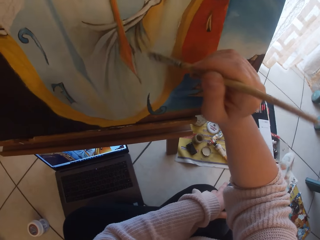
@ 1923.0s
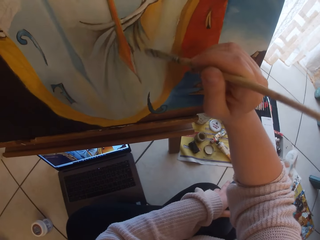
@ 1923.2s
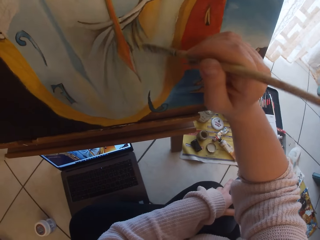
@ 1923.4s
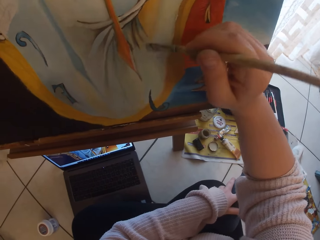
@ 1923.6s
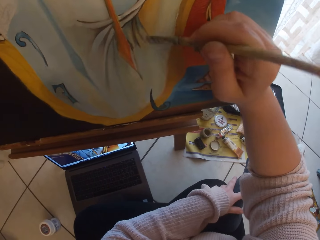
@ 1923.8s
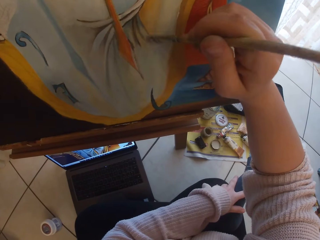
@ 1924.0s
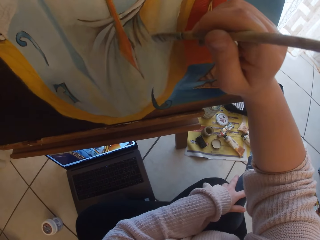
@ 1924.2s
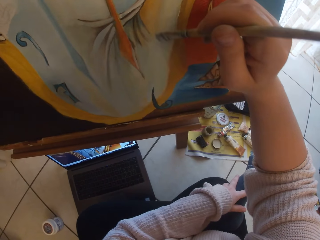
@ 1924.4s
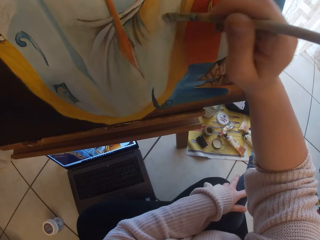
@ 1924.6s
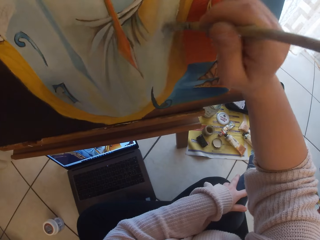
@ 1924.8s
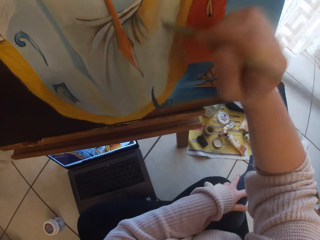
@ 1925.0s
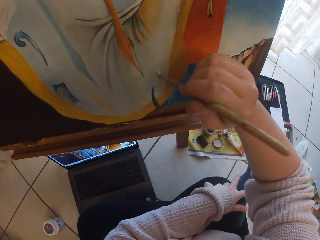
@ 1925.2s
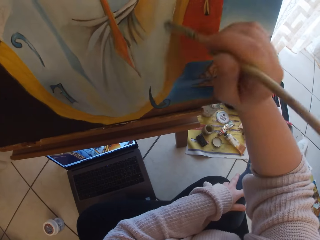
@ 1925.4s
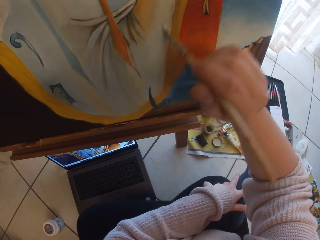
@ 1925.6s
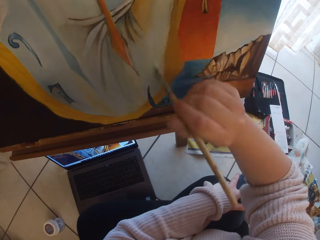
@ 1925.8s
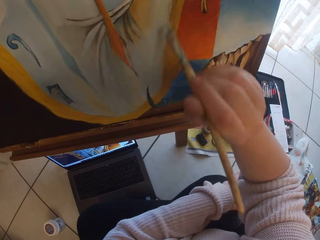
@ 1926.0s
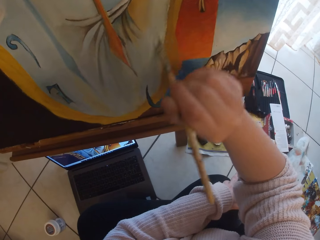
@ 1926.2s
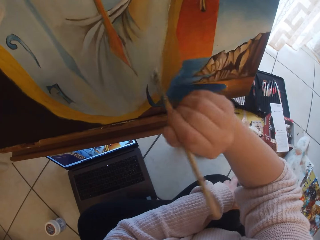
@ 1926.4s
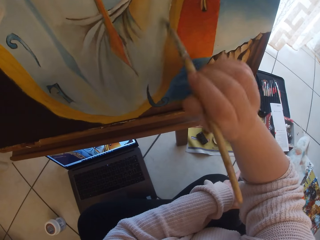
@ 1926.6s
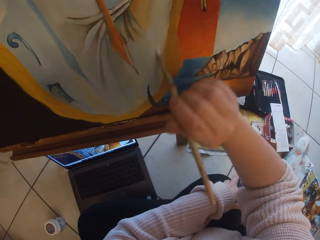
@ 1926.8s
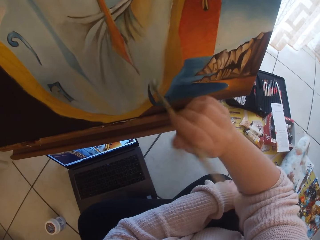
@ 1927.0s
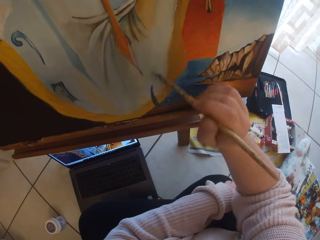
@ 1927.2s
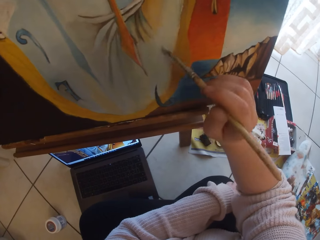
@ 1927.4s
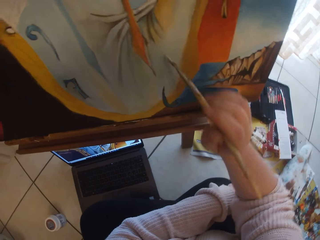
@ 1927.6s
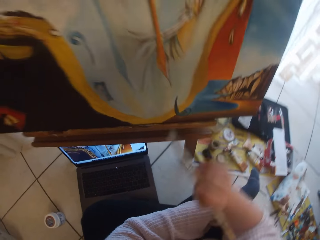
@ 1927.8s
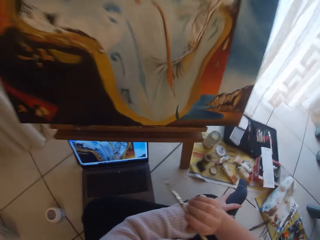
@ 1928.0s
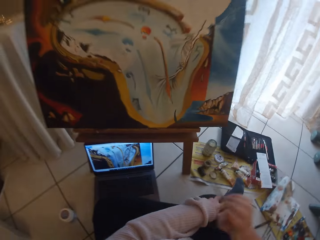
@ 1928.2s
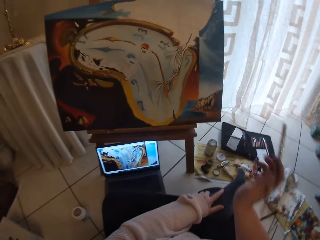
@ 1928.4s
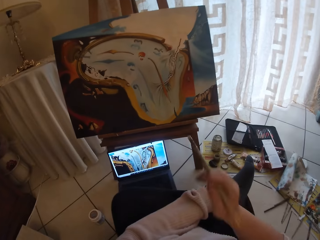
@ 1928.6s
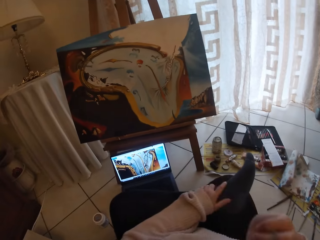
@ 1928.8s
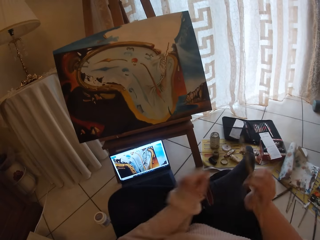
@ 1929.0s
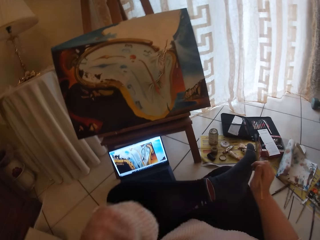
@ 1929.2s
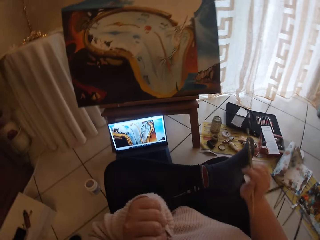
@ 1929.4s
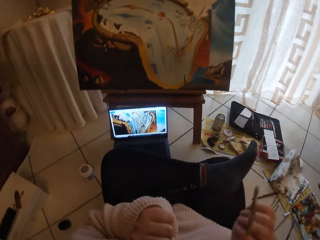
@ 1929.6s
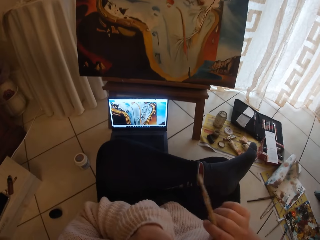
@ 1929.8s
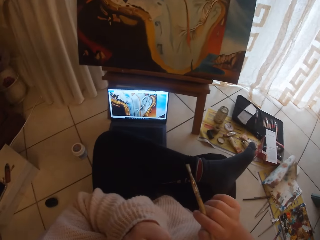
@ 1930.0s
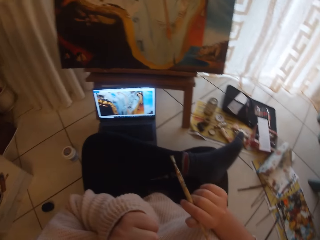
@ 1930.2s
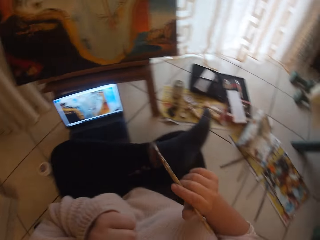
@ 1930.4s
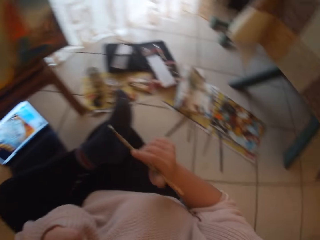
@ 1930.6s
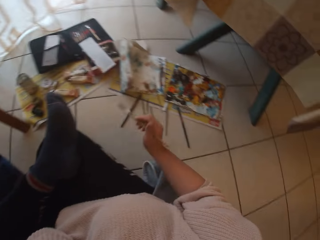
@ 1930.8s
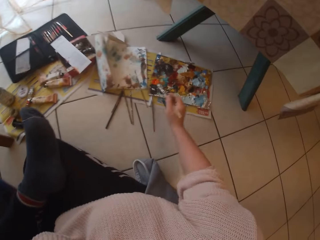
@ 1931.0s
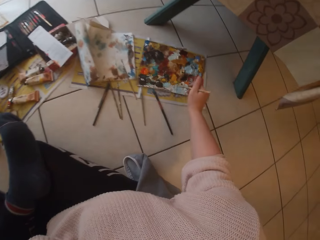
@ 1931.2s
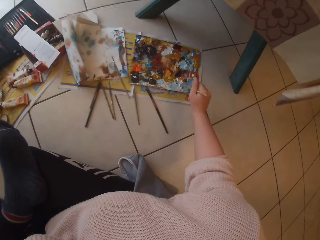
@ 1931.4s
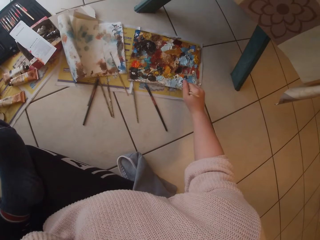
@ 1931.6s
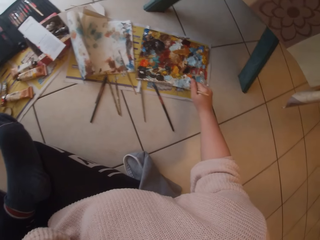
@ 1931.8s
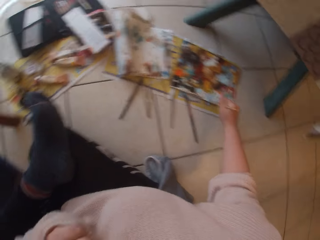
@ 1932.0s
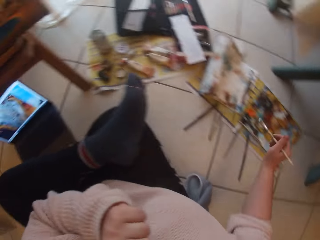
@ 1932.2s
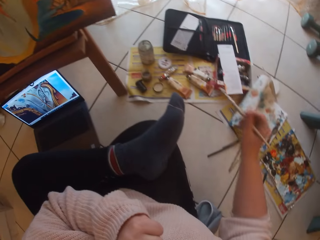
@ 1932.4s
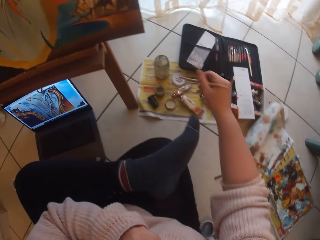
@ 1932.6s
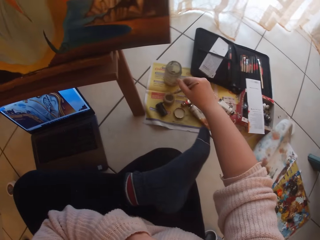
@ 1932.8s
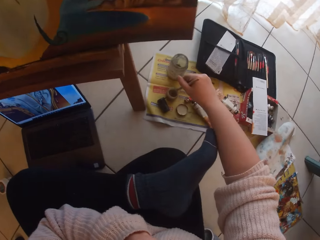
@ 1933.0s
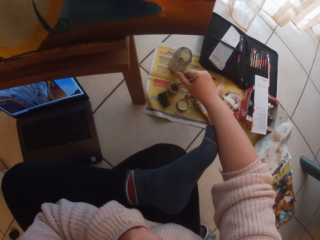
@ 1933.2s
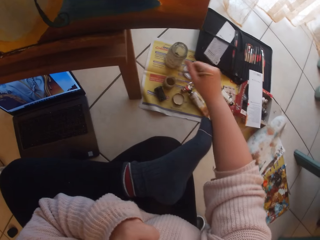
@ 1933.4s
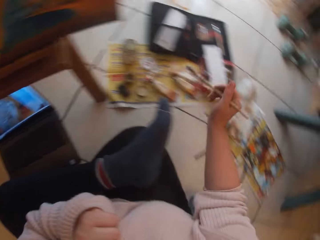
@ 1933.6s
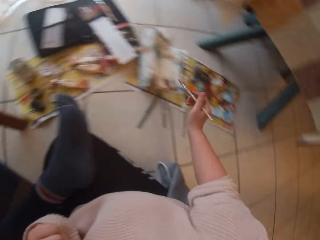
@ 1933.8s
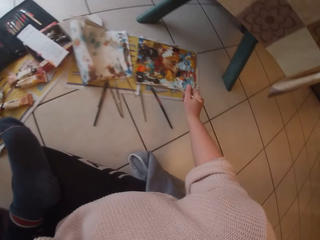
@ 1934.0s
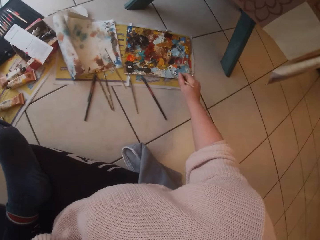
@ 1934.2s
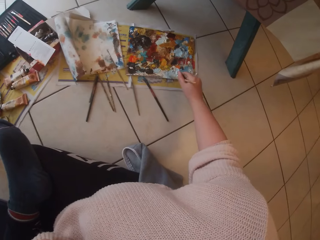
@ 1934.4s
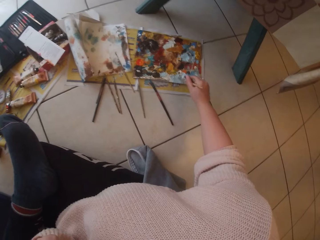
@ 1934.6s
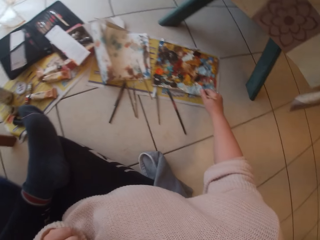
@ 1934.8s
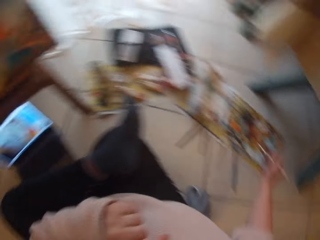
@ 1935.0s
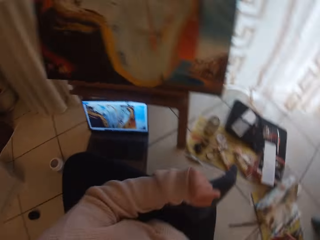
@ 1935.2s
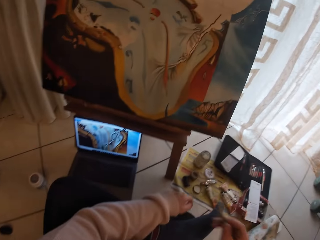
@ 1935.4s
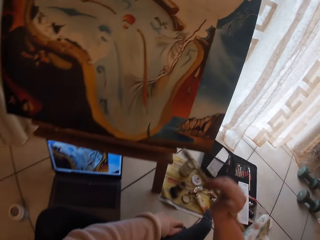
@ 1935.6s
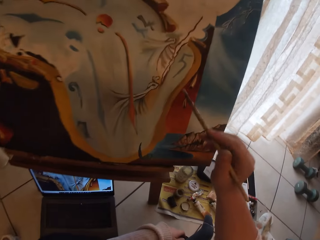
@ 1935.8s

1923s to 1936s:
The camera wearer makes gestures with the paintbrush in her right hand. She touches the camera. She touches her face with her left hand. She dips the paintbrush in the paint. She dips the brush in a small container. She dips the paintbrush in the paint.

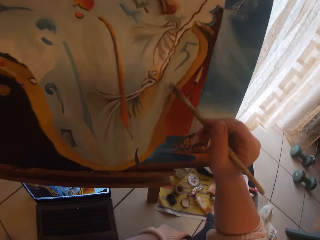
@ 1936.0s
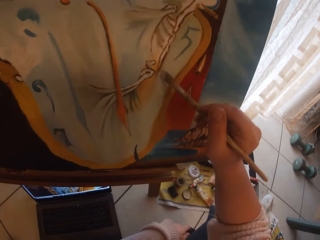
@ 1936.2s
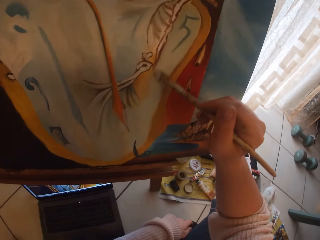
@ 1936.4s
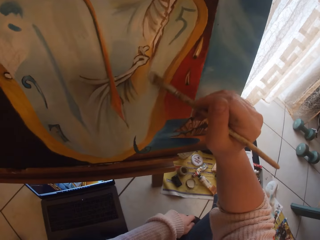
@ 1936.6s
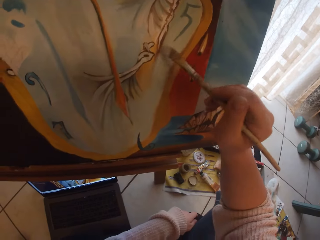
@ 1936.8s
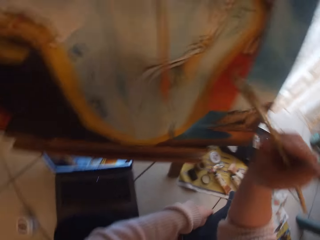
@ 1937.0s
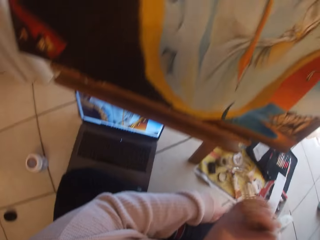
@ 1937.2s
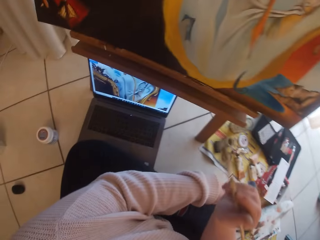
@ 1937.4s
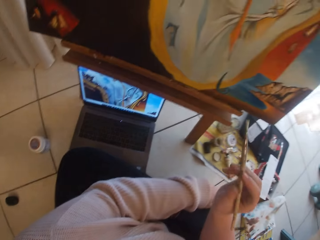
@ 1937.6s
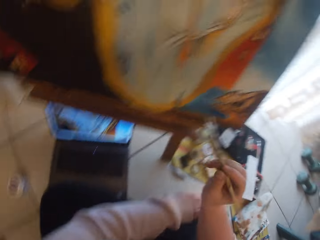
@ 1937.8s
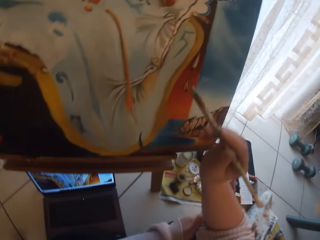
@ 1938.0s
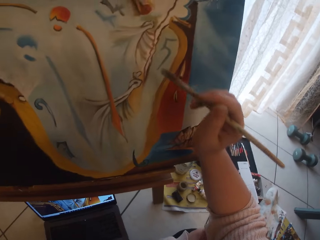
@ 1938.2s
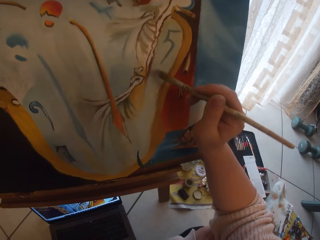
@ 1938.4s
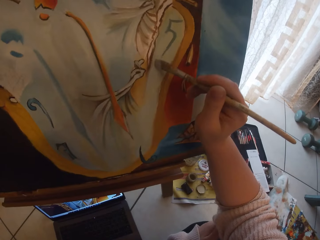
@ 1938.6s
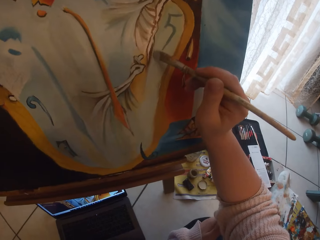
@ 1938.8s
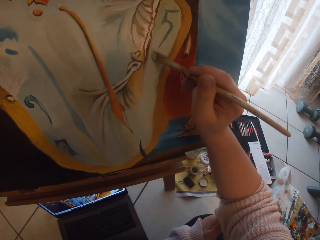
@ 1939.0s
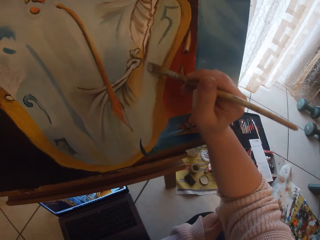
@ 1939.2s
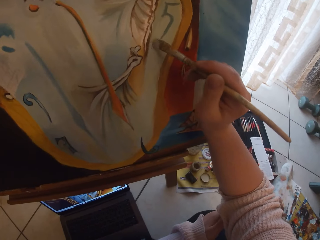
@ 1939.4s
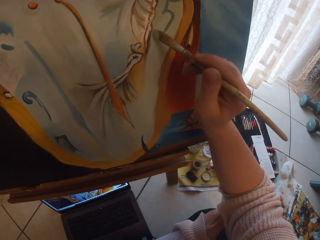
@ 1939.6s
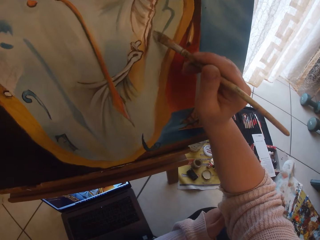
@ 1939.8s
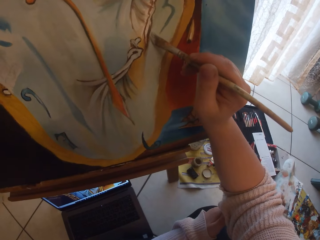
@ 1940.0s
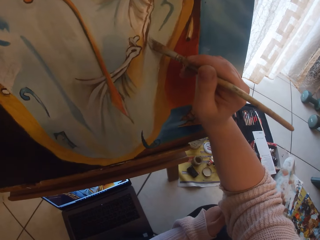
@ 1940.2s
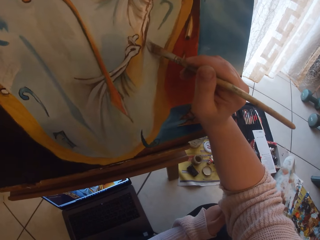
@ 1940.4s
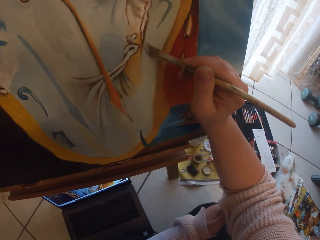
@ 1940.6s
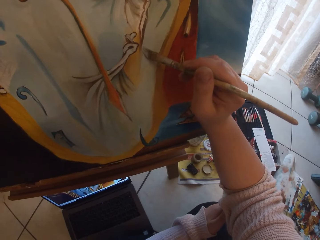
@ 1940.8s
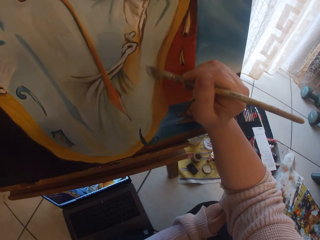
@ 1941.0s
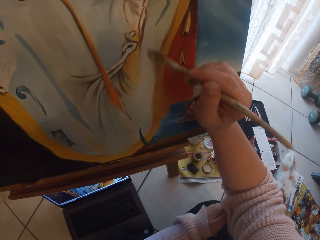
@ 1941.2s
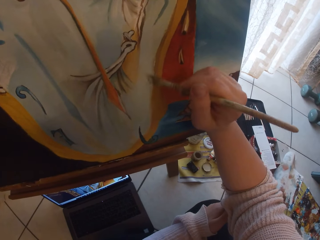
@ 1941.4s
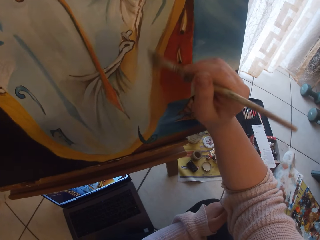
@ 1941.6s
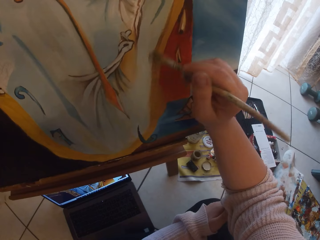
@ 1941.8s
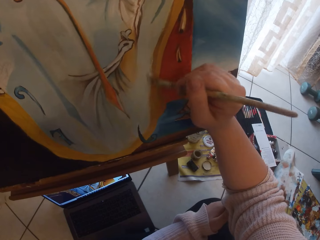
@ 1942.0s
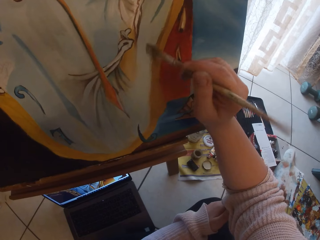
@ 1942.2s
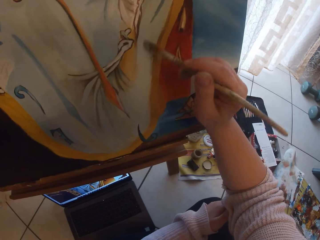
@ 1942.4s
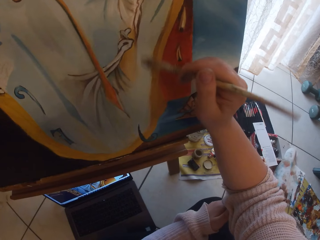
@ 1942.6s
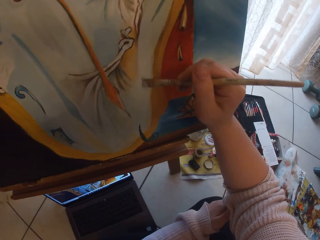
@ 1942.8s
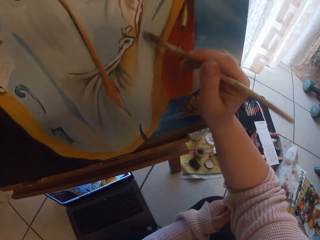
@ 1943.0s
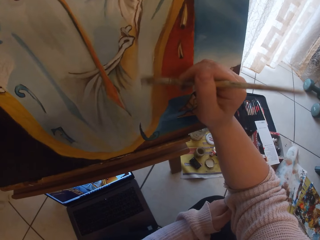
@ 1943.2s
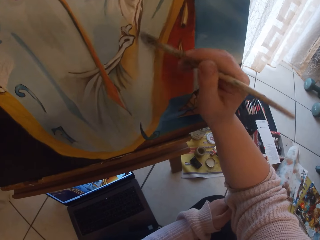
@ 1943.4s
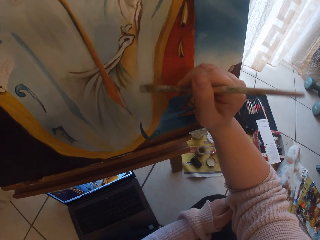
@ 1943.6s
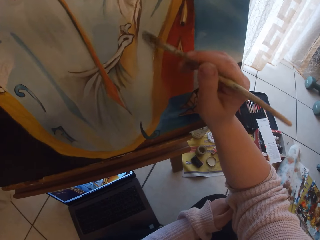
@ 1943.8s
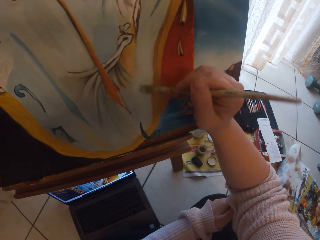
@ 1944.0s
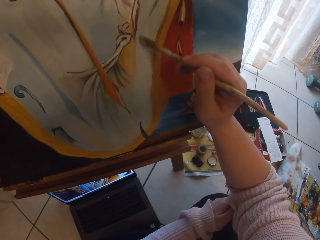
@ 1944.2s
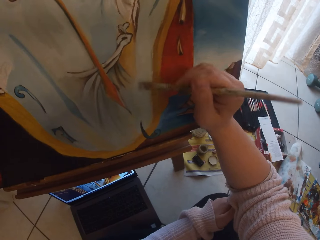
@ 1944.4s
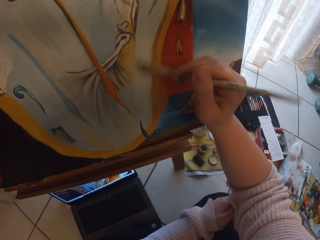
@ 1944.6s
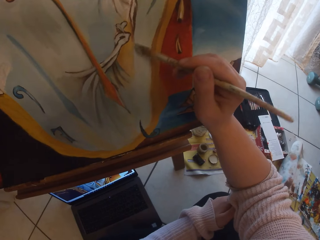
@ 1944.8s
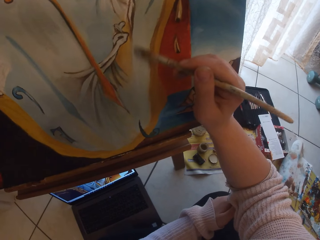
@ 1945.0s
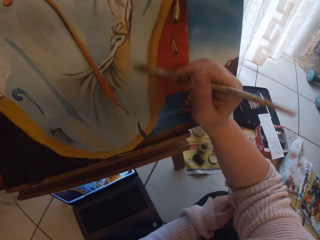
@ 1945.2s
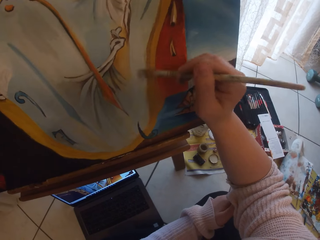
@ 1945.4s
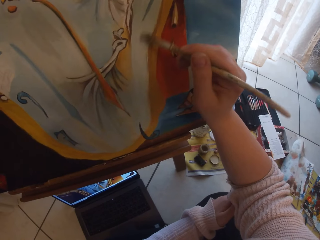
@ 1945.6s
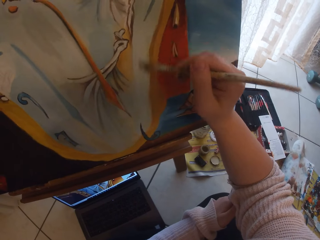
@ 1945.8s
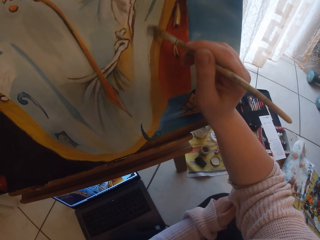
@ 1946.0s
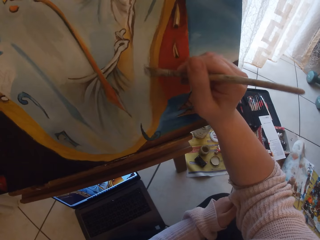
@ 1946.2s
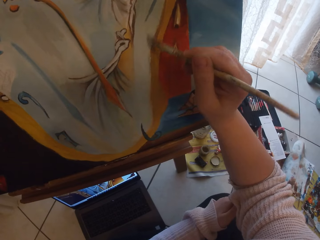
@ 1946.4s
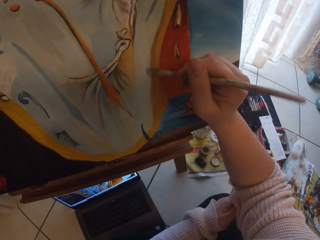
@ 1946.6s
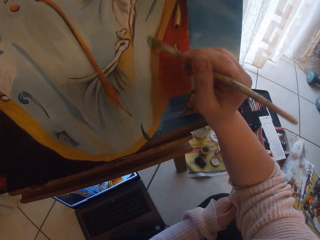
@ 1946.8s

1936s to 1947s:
The camera wearer paints the image from the laptop on the ground on the canvas with the paintbrush in her right hand.
